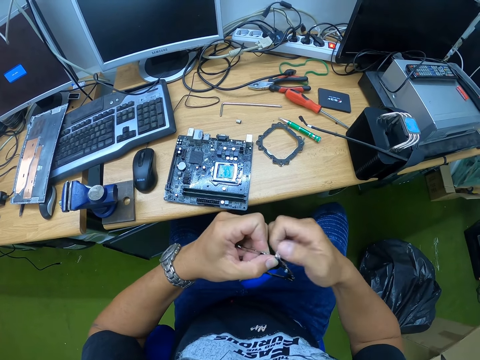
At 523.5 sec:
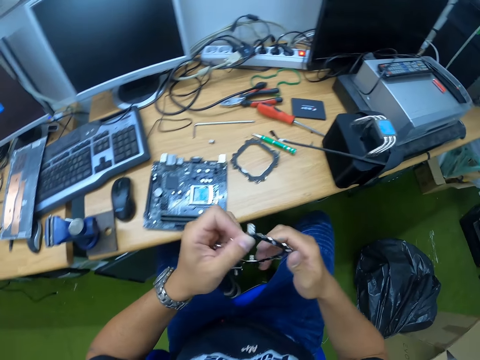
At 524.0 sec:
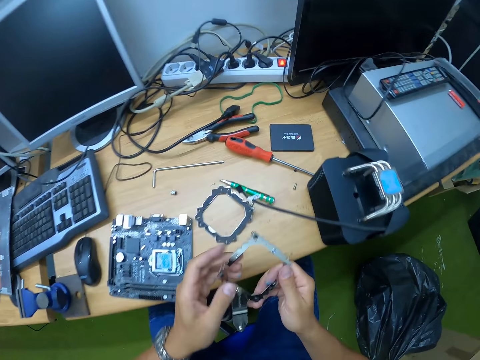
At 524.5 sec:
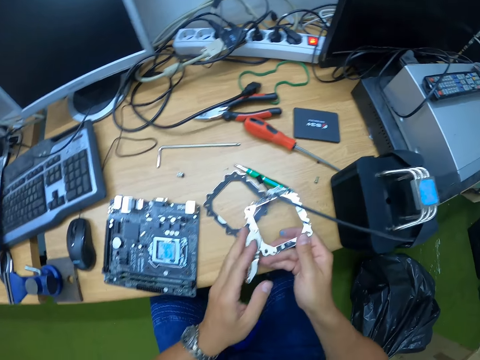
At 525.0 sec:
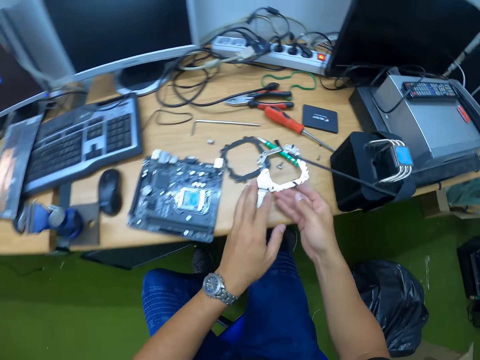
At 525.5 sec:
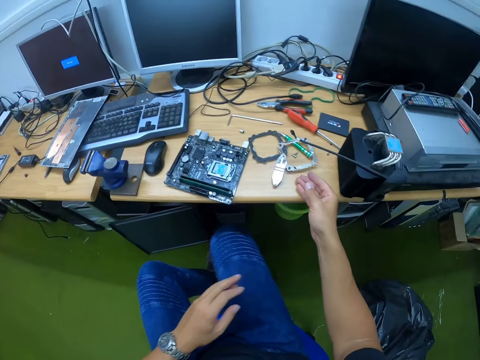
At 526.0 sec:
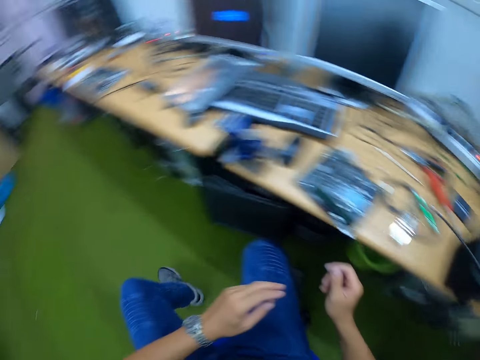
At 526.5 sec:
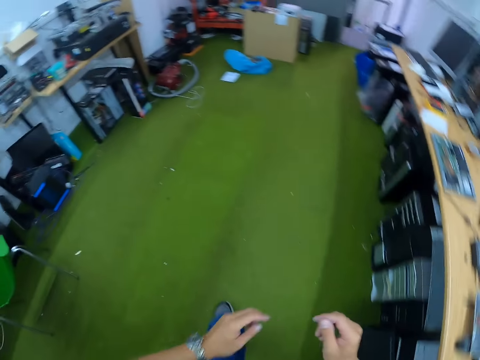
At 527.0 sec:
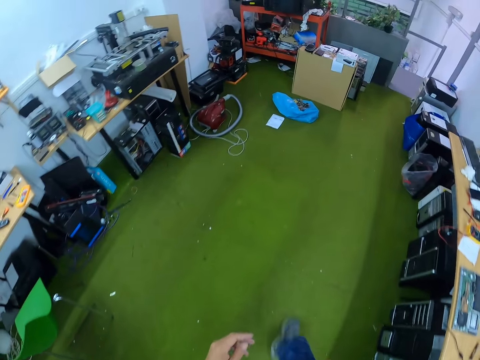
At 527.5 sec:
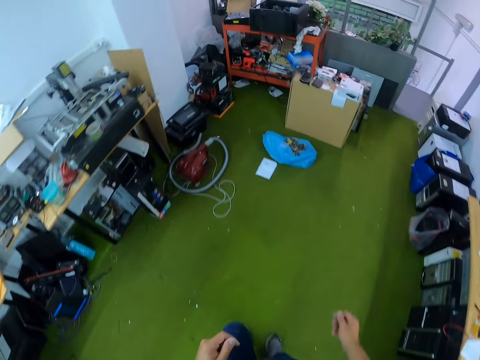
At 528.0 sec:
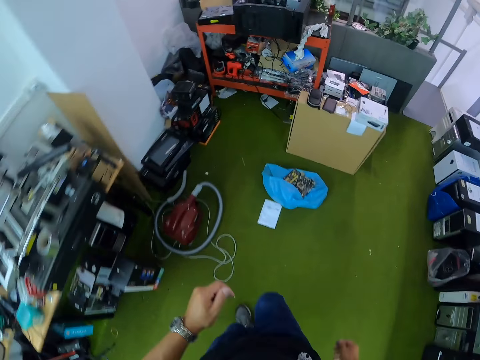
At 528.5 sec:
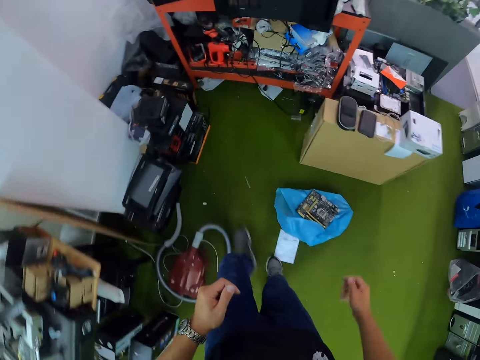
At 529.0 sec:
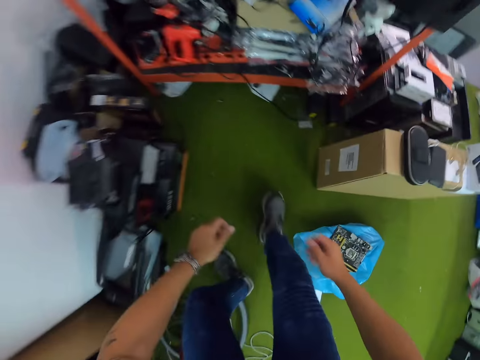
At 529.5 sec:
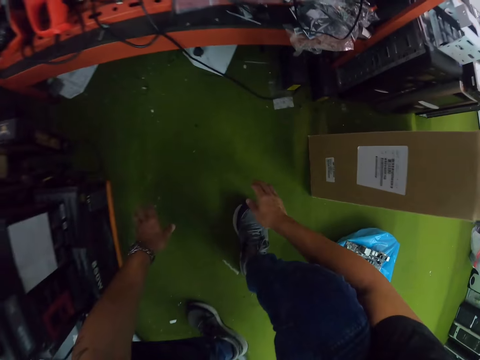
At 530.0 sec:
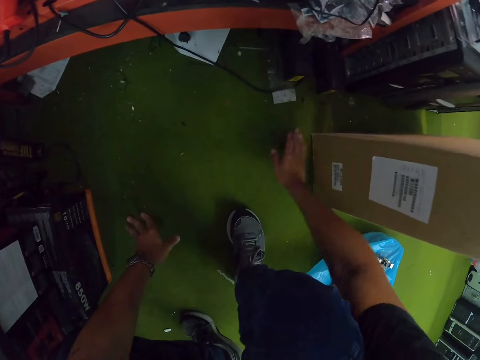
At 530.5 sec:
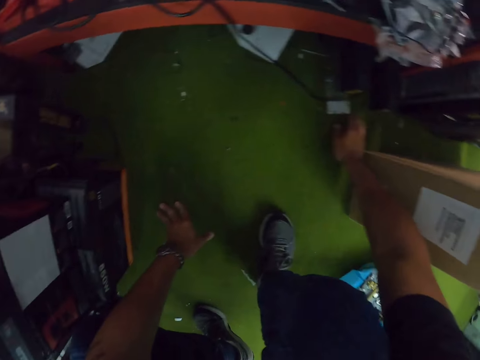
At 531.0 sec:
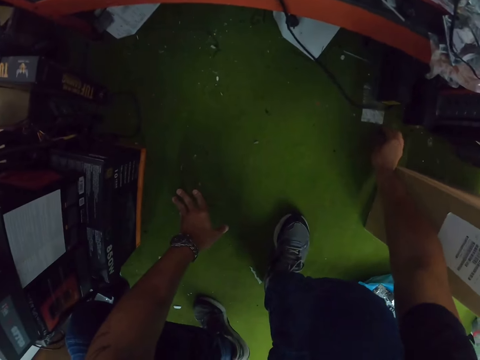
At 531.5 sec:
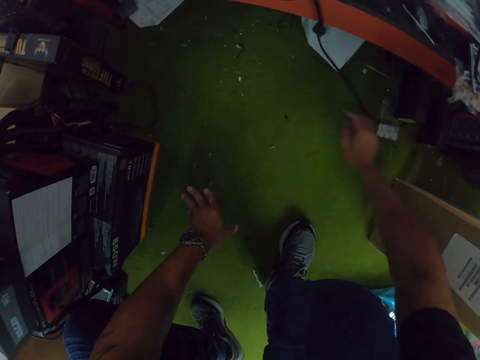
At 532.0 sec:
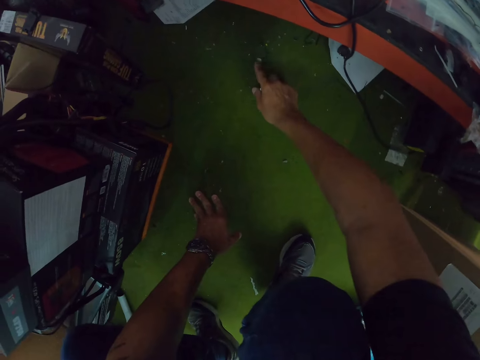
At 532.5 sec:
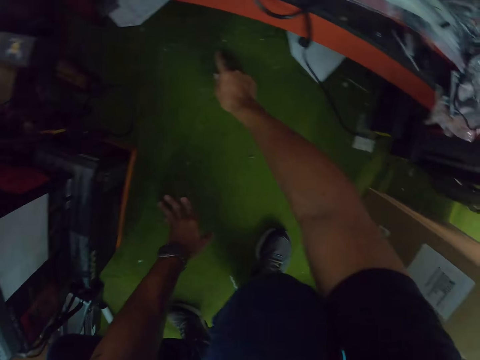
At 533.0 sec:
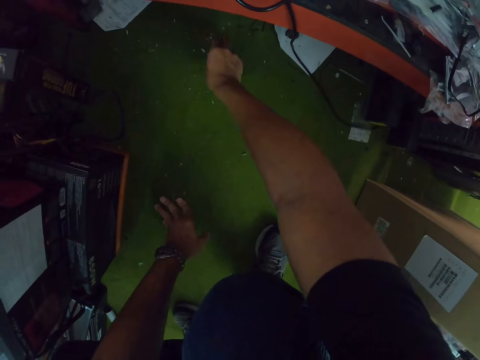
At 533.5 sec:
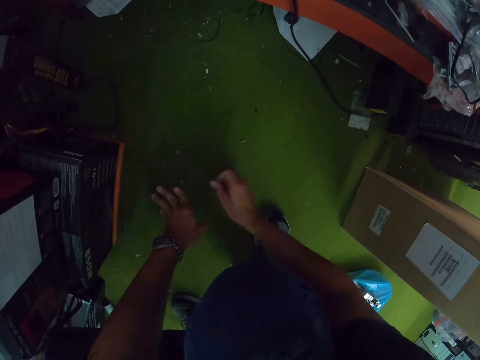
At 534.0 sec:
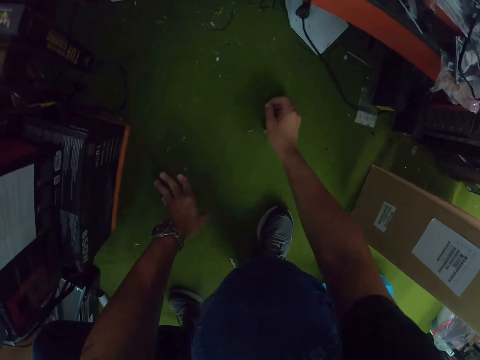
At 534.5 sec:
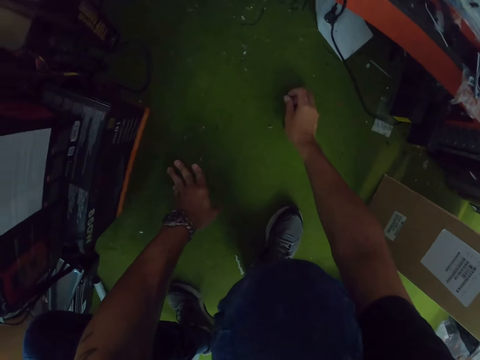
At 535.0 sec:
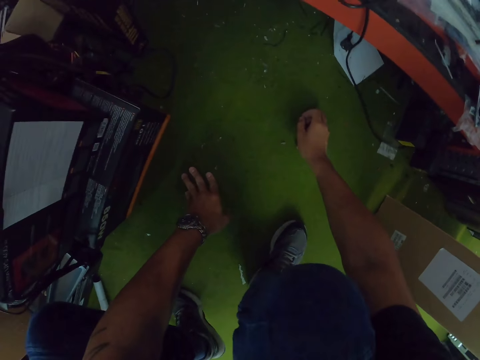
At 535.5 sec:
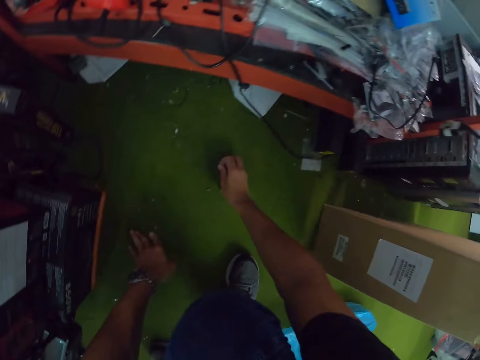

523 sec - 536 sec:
The camera wearer drops the metal on the table with both hands. He looks around. He walks to the cabinet in the room. He touches the ground with both hands. He picks some screws from the floor with his right hand. He touches white plastic paper on the ground. He touches the screws on the floor.

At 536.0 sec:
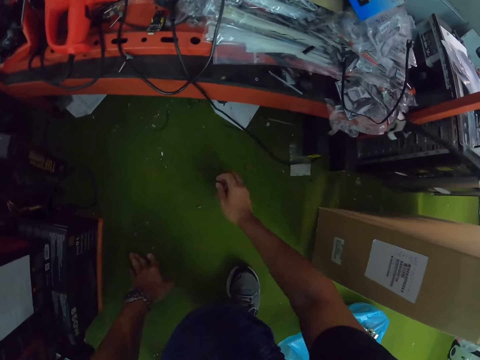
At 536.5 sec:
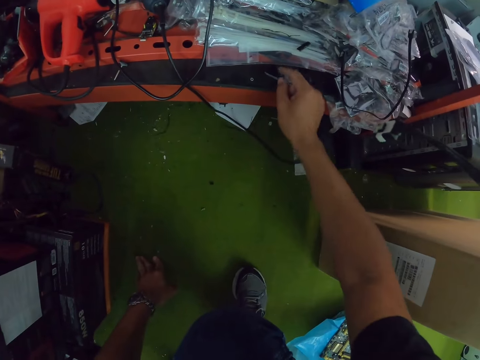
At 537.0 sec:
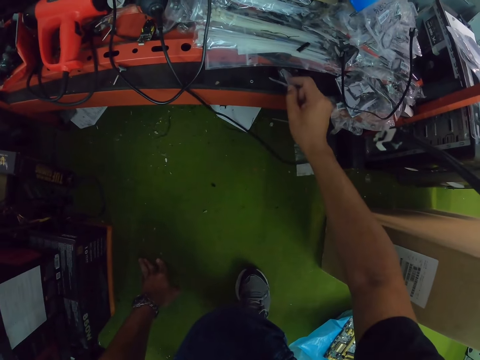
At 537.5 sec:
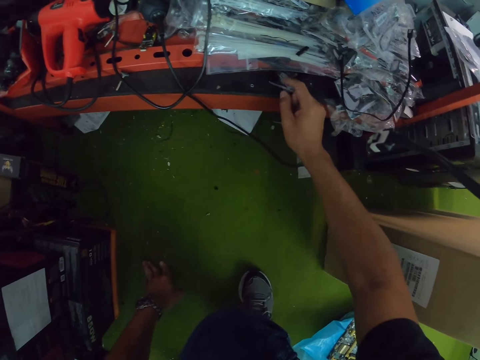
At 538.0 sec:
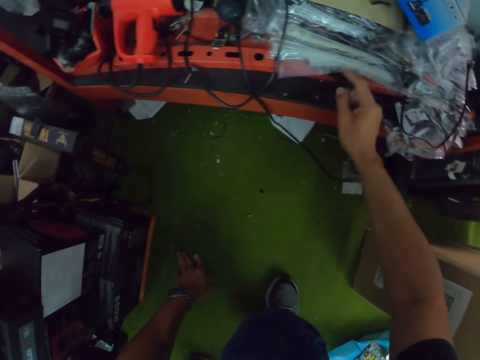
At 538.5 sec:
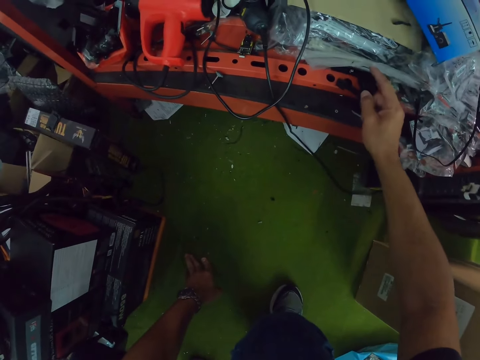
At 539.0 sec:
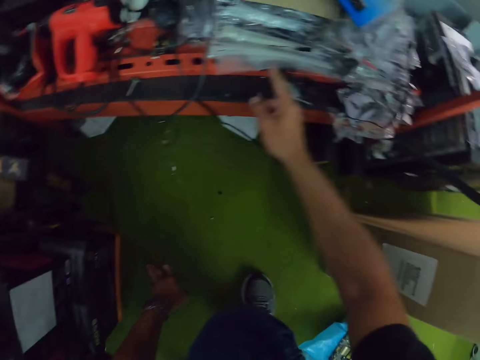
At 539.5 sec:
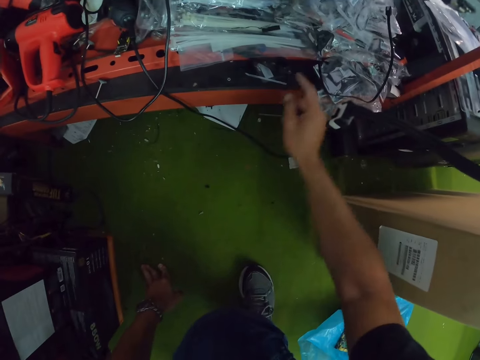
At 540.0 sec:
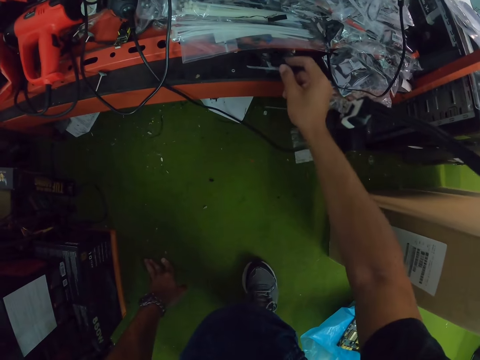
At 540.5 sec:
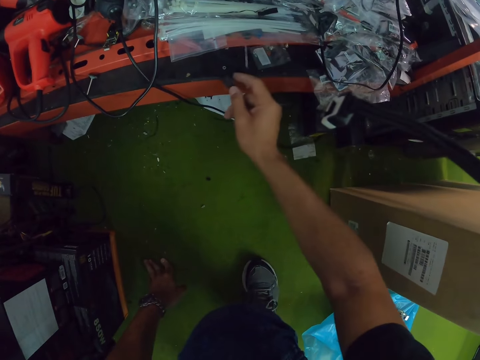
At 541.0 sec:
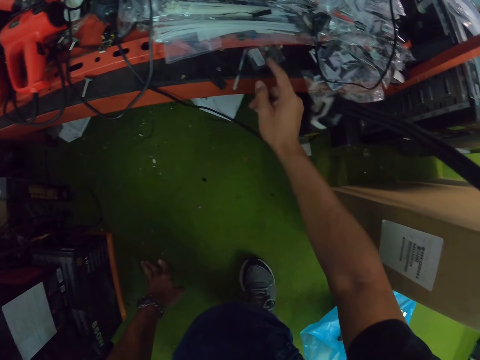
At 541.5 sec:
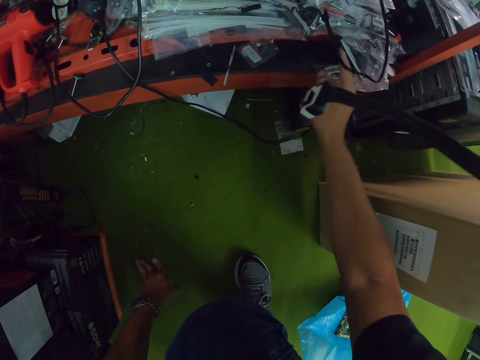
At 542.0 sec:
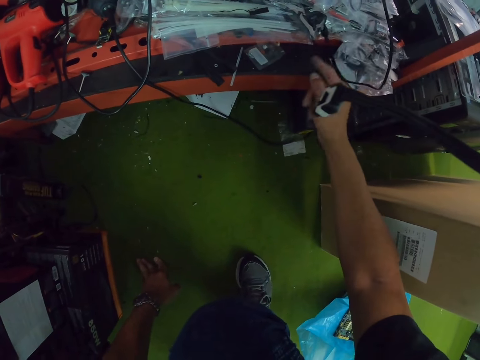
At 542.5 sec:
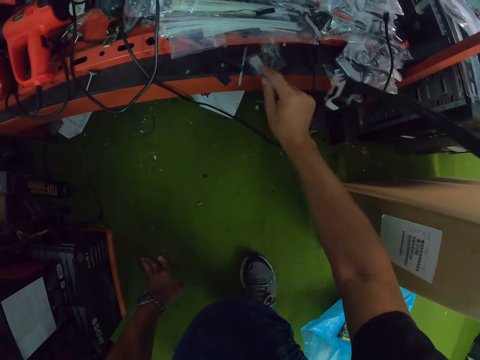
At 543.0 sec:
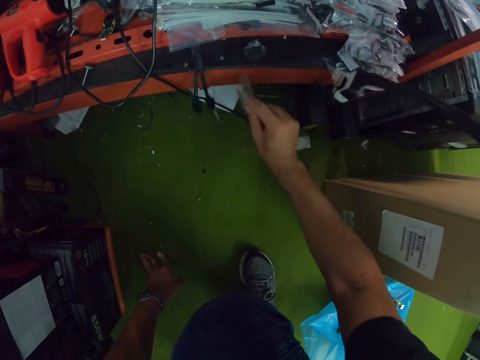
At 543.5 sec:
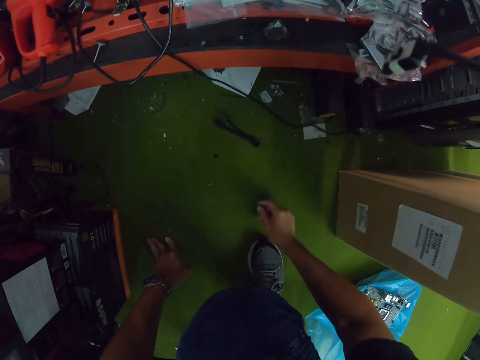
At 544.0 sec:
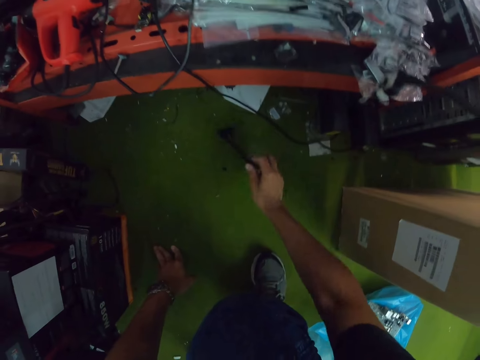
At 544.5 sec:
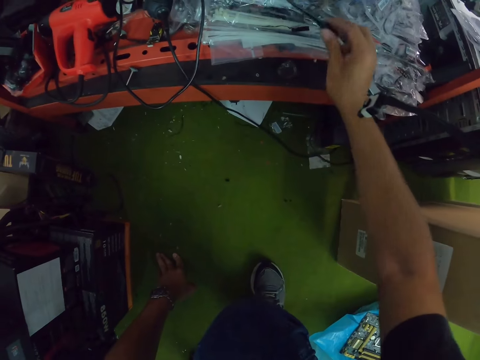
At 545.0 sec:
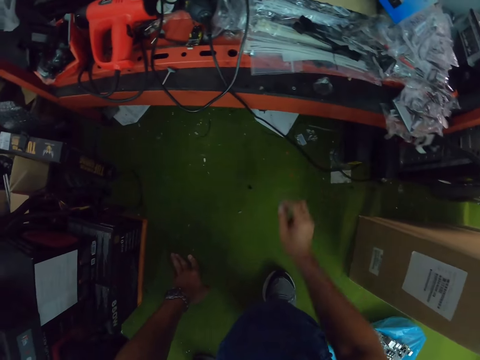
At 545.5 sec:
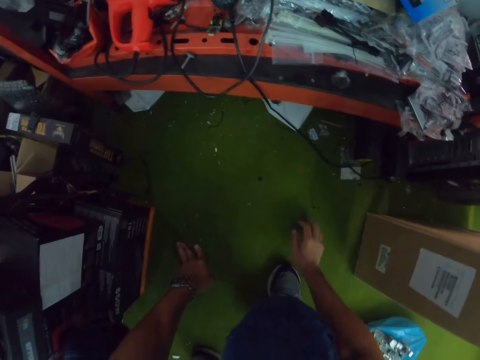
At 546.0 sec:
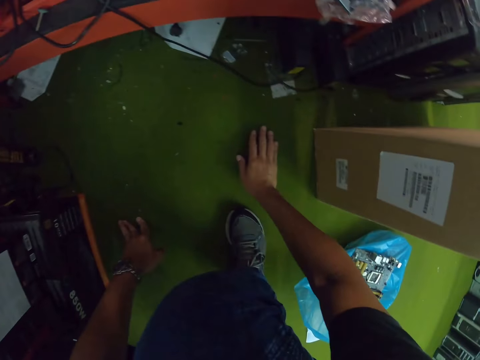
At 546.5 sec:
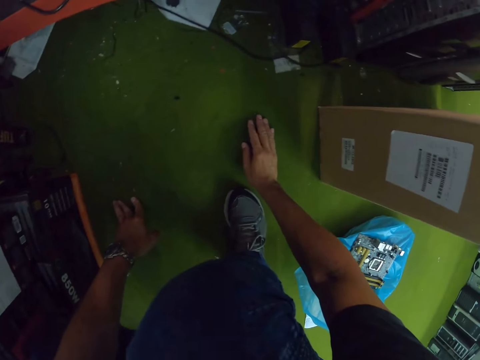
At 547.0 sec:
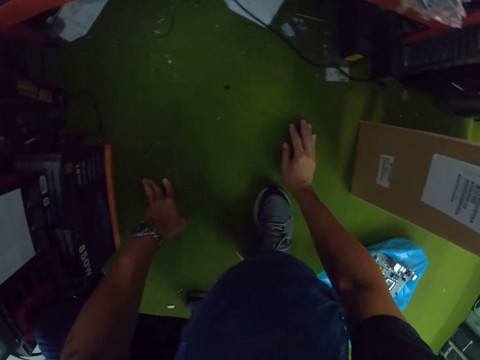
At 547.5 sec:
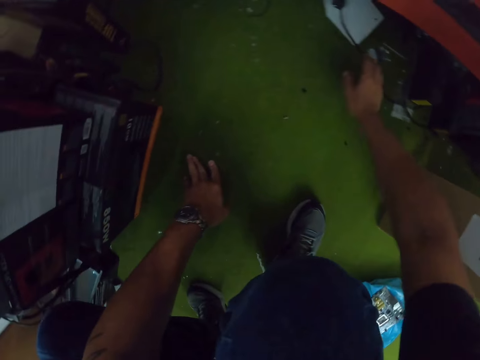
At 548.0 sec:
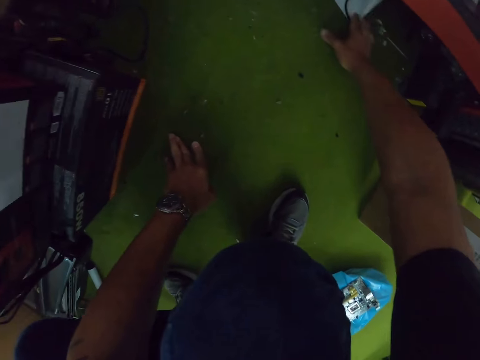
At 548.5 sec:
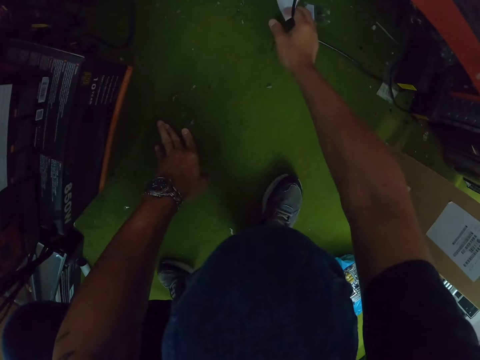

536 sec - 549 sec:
The camera wearer searches through the cabinet with his right hand. He touches the plastic bags on the shelf. He raises a nylon or plastic bag up with his right finger. He adjusts a wire or cable on the cabinet. He holds the wire with the right hand. He moves the plastic bags with the right hand, picks the small plastic bag from the shelf with the right hand, and drops the wire on the floor. He drops the small plastic bag on the floor with the right hand. He picks up the wire from the floor with his right hand. He drops the wire in his right hand on the cabinet. He touches the floor with his right hand. He adjusts the wire on the floor with his right hand. He adjusts a paper on the floor with his right hand.
